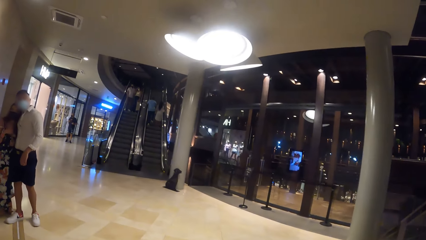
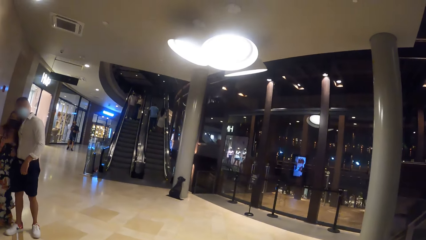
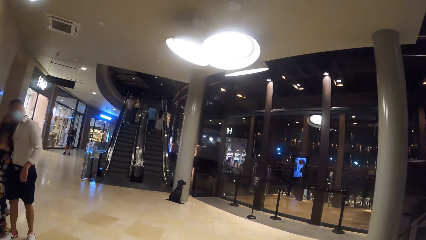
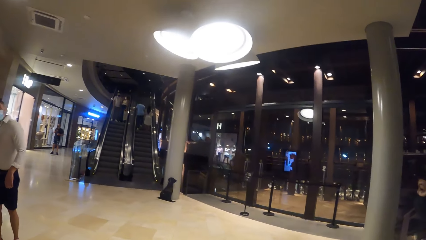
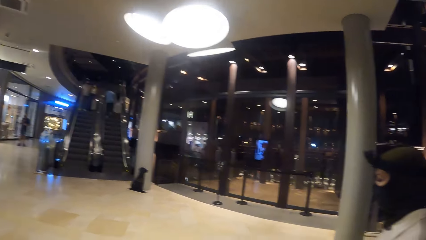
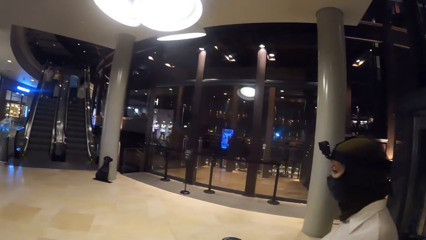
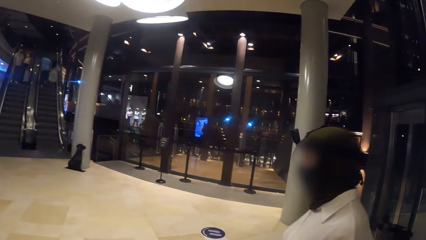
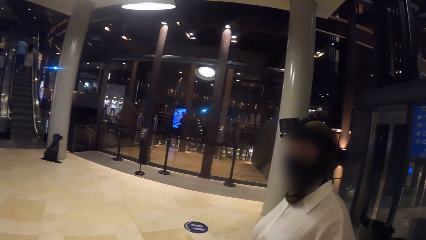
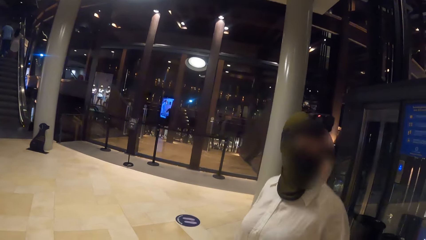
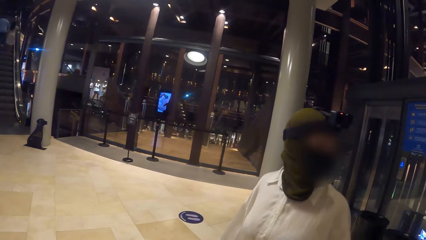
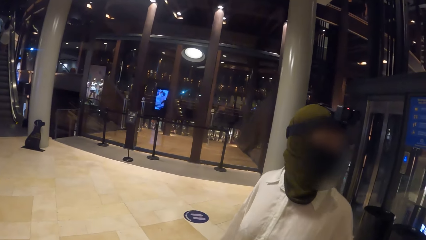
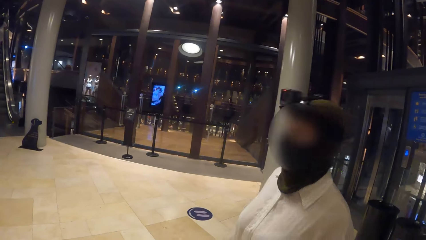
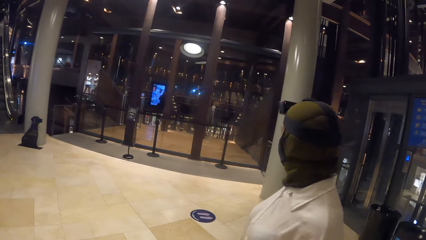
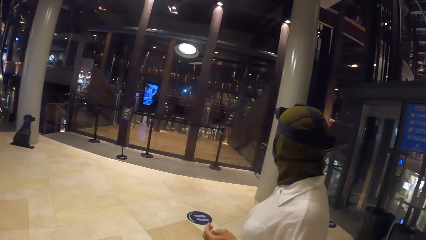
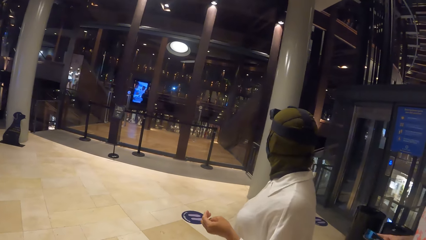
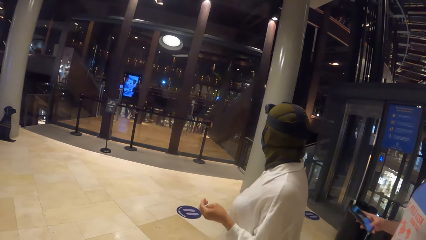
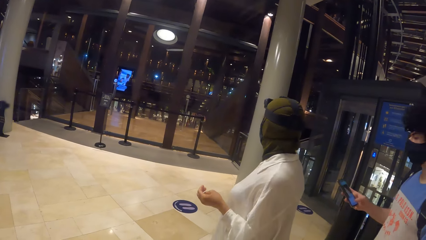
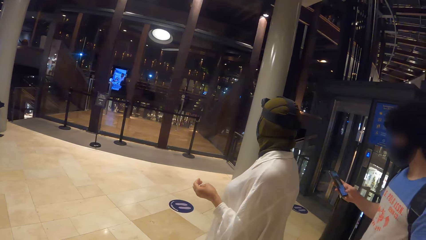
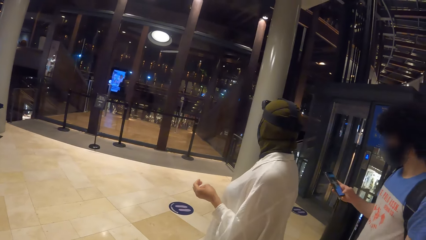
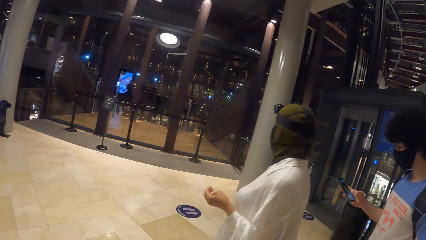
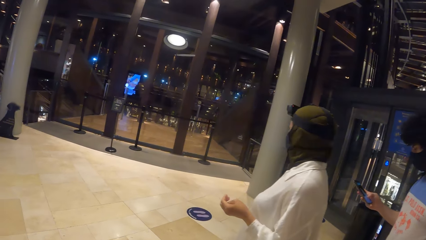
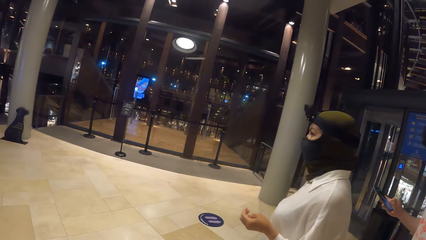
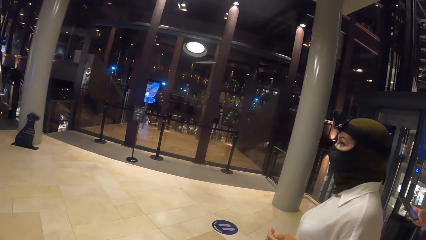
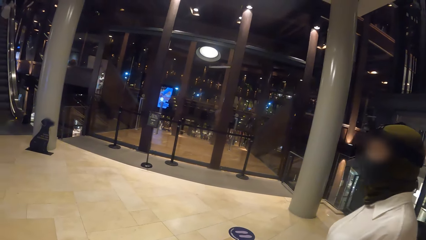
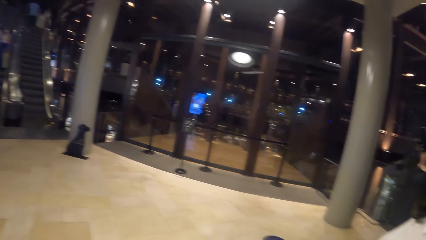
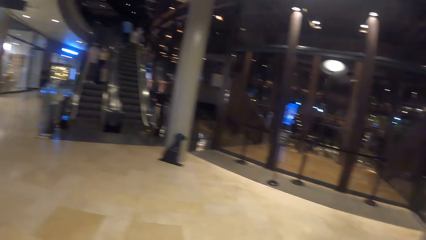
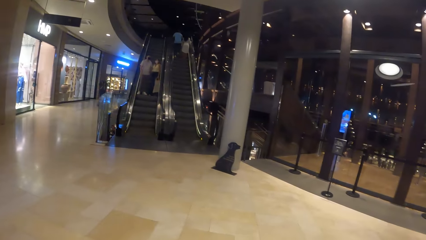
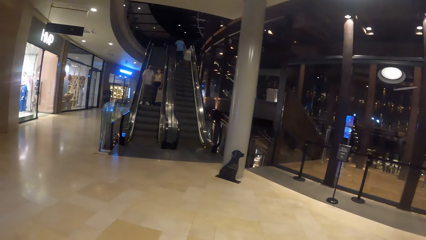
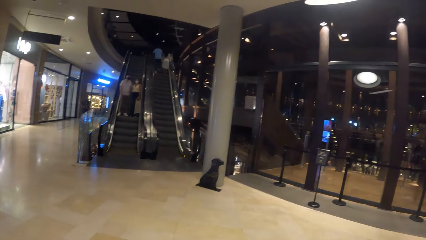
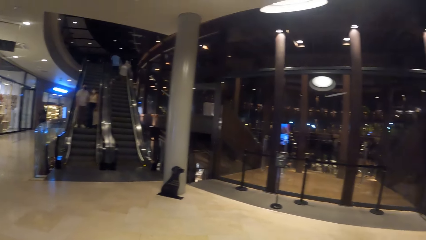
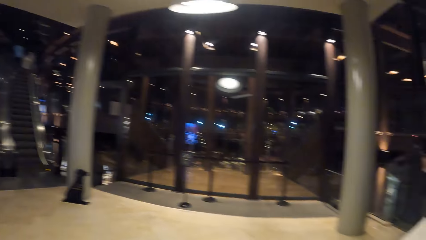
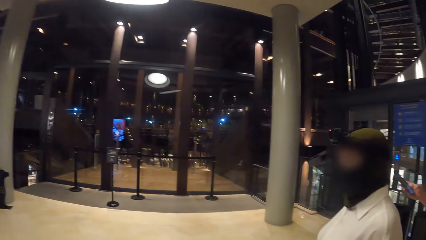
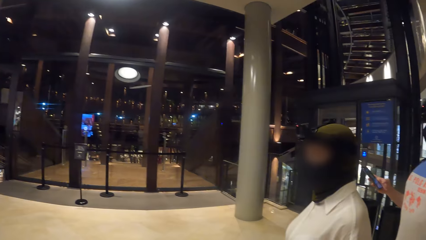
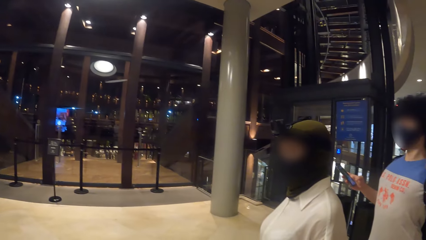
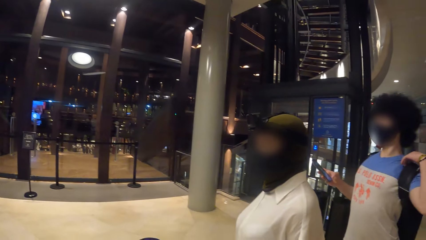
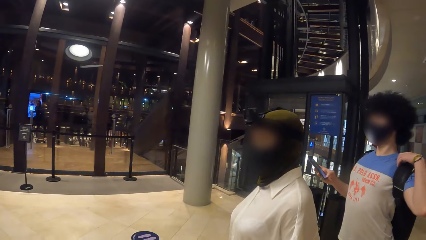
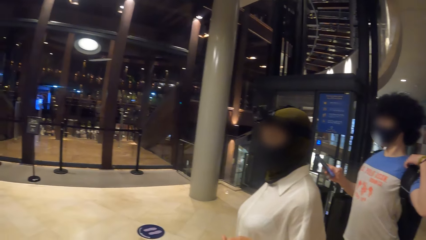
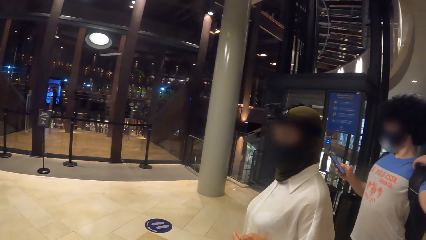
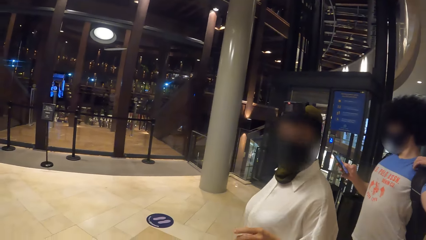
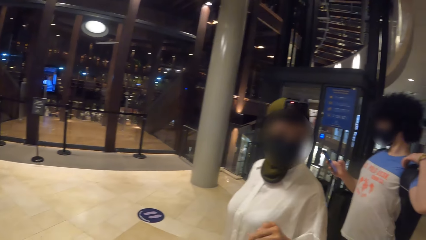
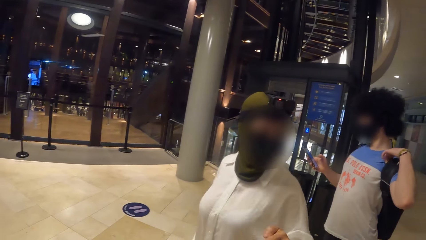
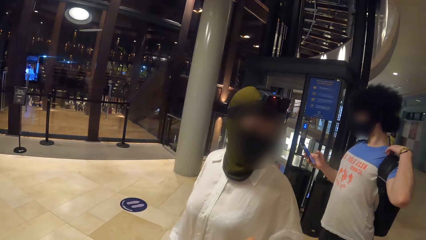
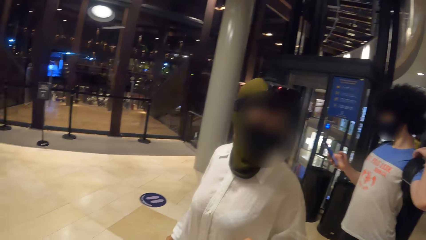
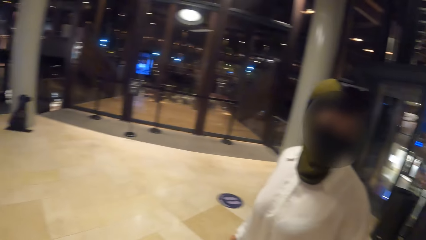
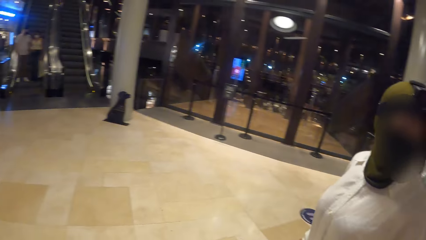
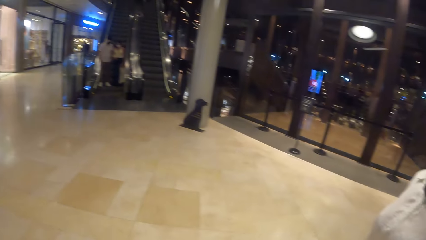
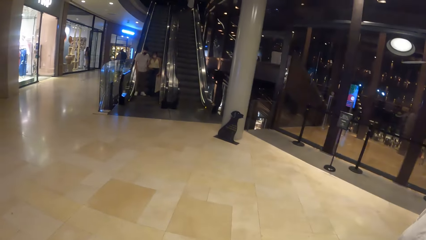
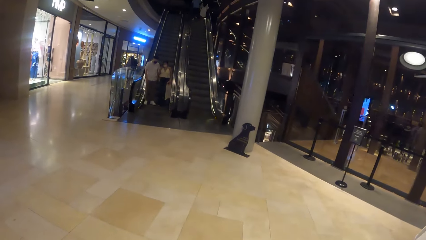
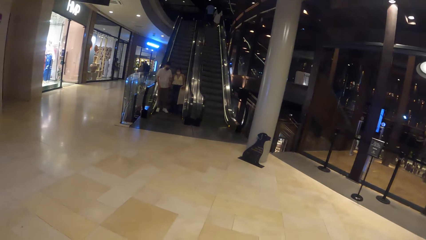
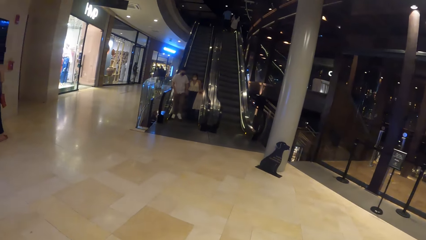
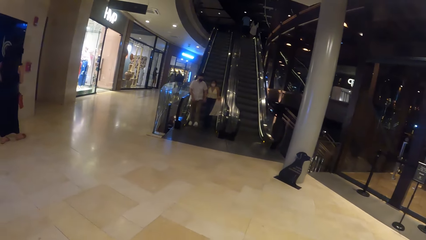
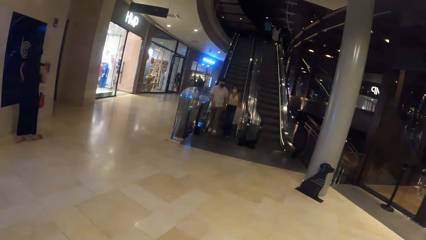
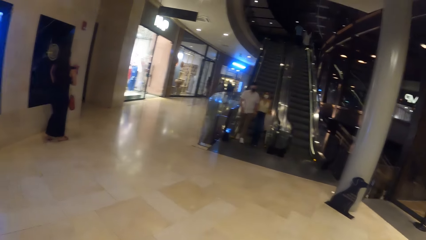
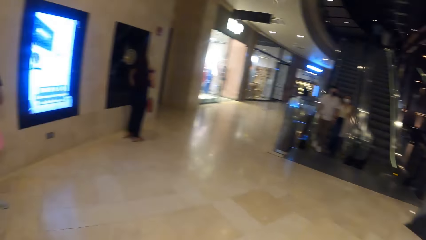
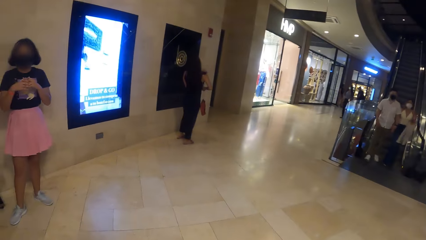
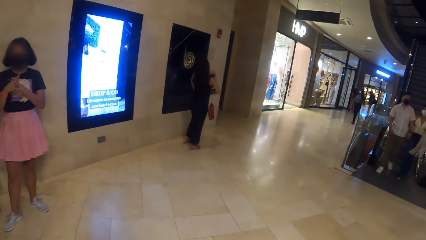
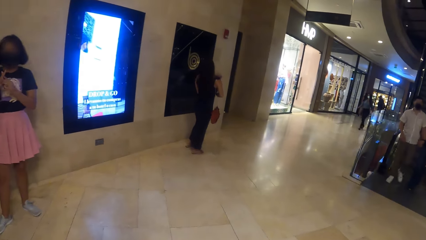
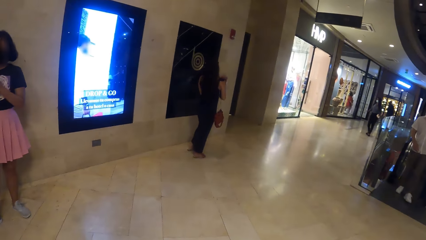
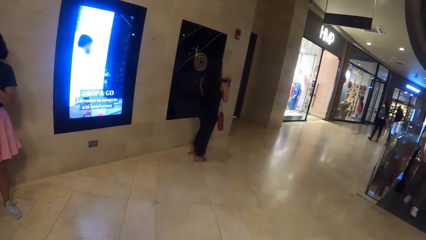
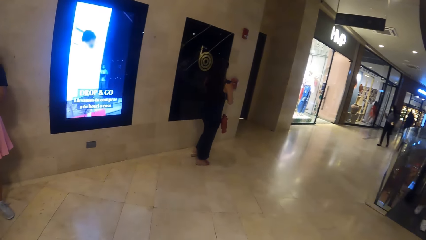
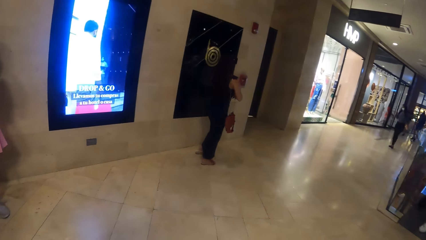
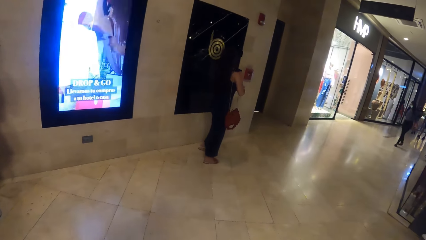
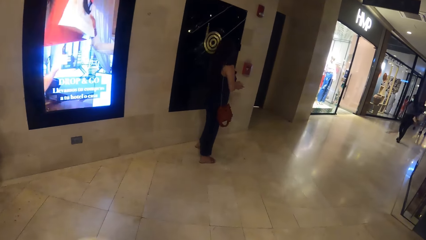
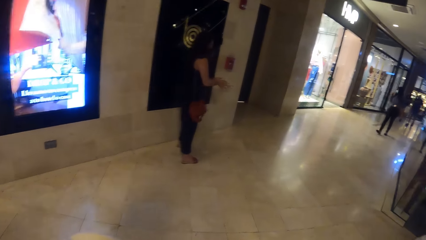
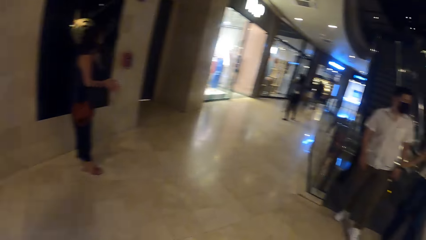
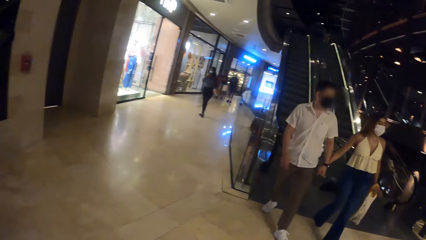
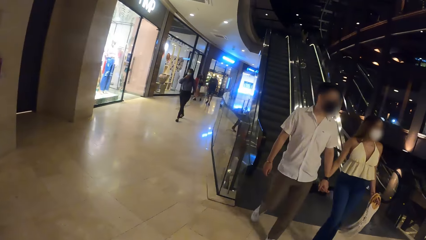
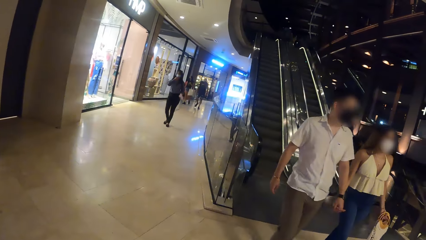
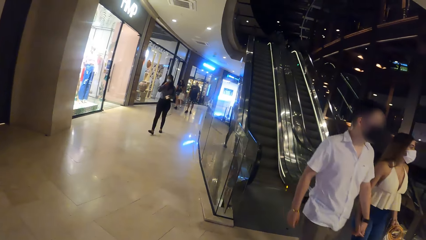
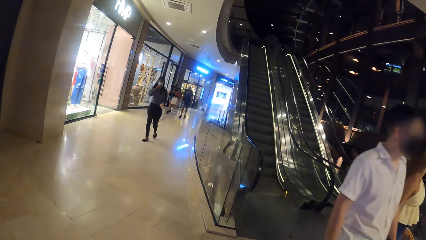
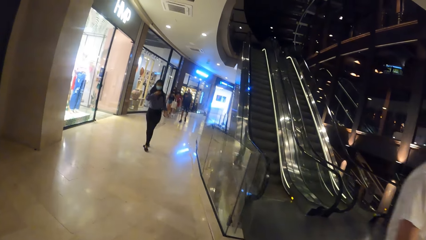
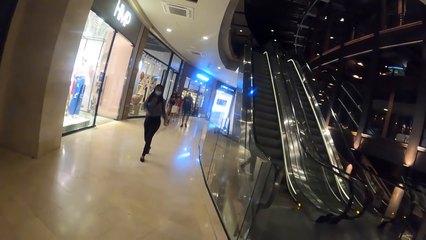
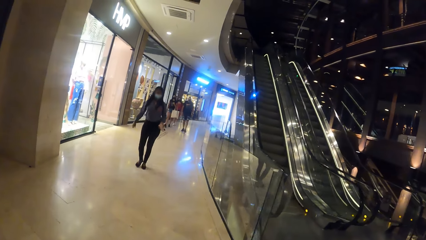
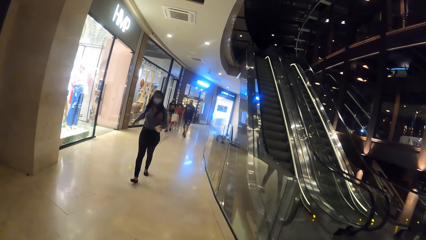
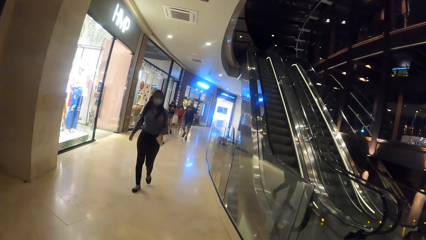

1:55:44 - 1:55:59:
The woman interacts with the camera wearer. The camera wearer looks around the mall. They walk around the mall with the woman.
